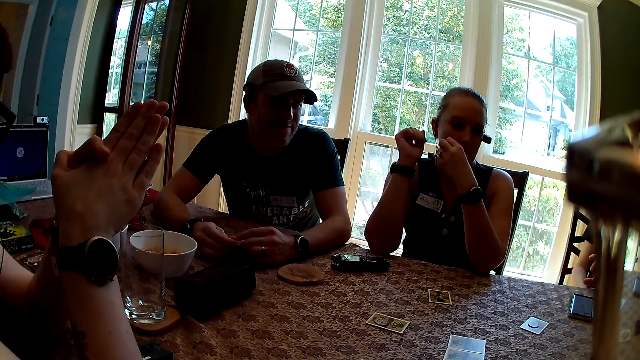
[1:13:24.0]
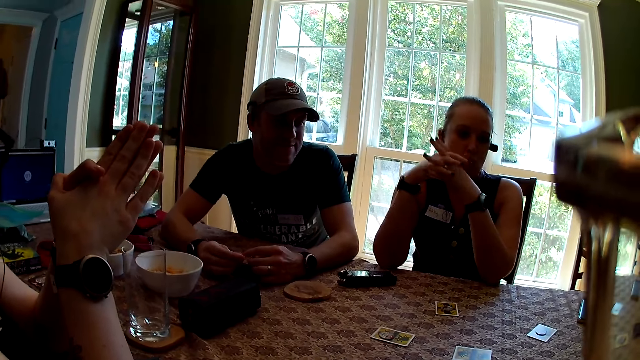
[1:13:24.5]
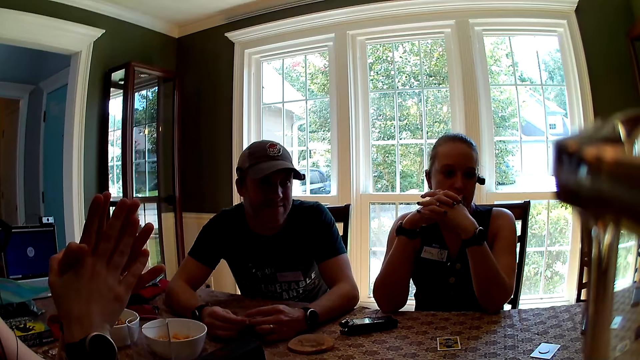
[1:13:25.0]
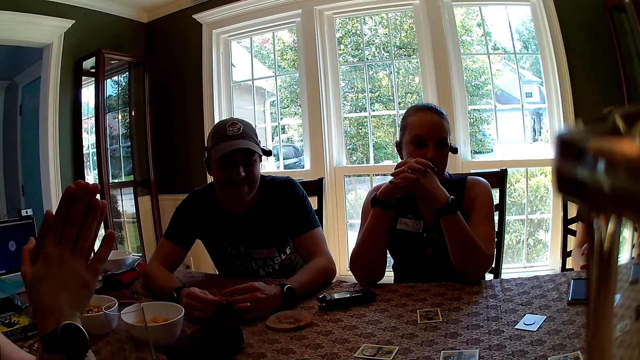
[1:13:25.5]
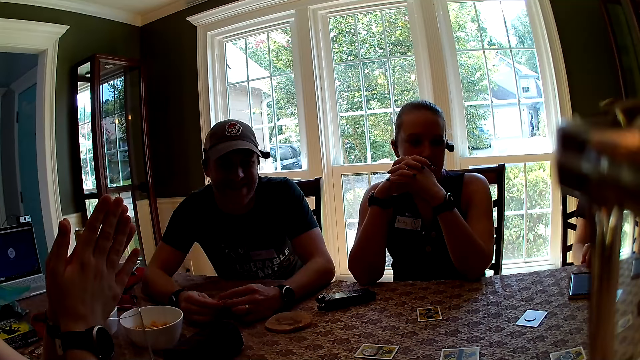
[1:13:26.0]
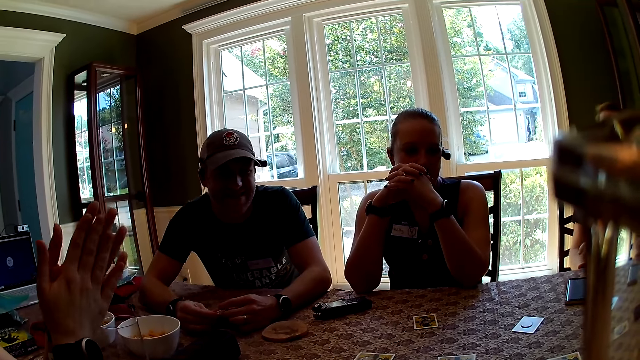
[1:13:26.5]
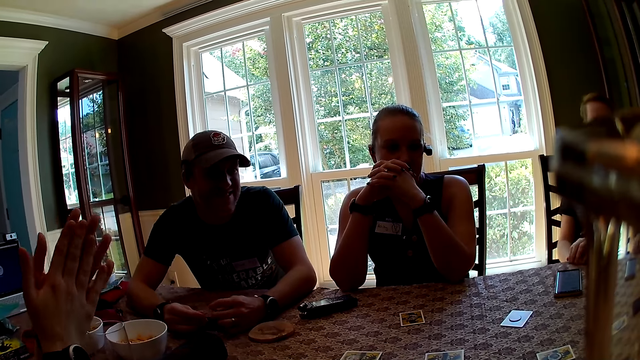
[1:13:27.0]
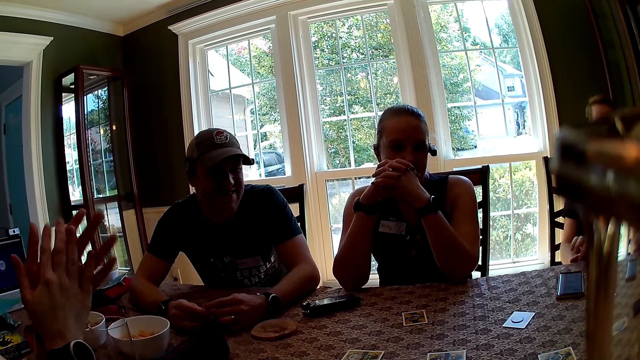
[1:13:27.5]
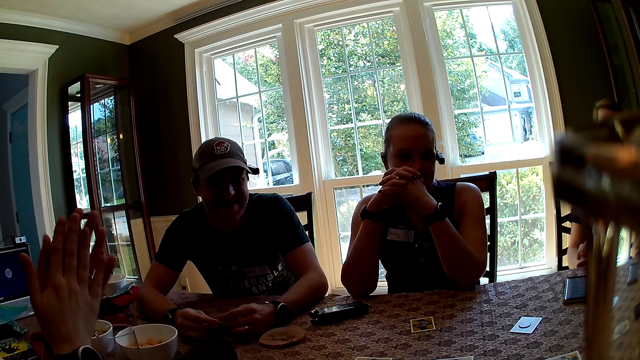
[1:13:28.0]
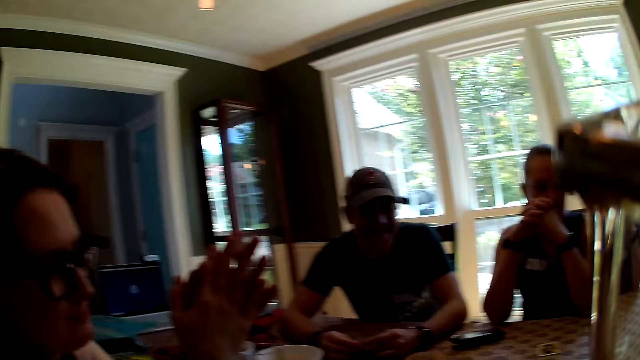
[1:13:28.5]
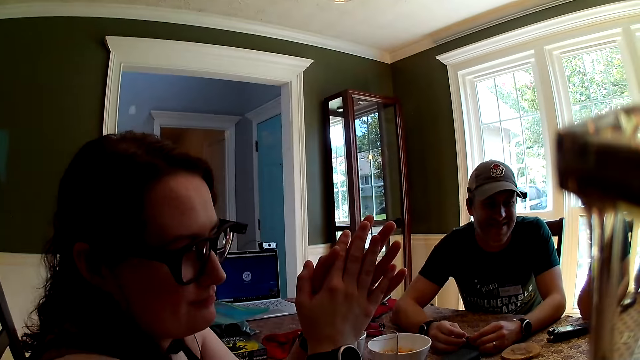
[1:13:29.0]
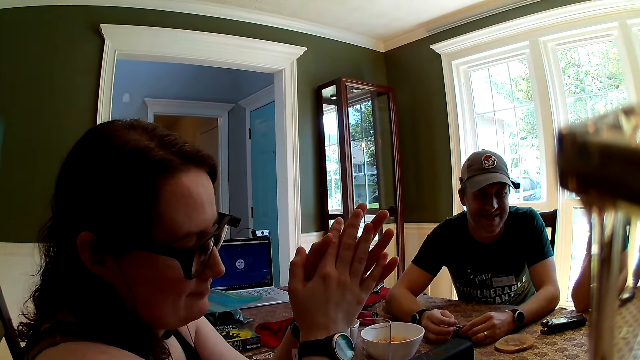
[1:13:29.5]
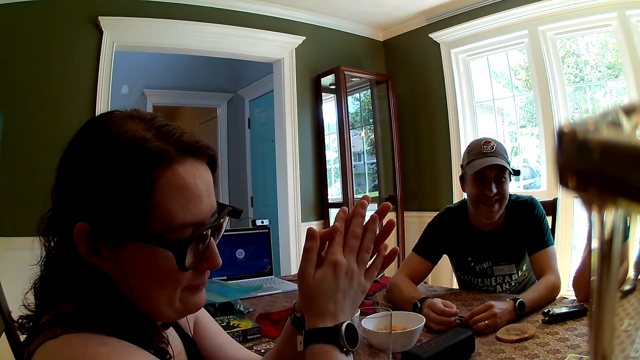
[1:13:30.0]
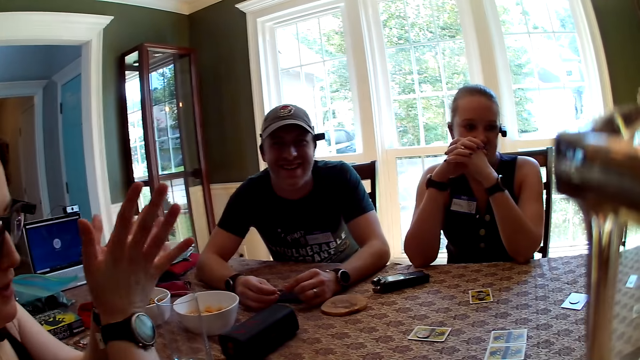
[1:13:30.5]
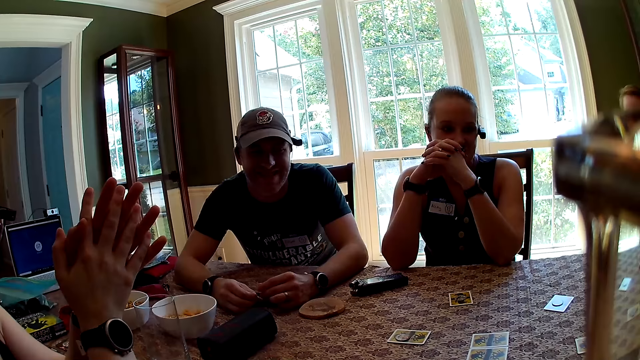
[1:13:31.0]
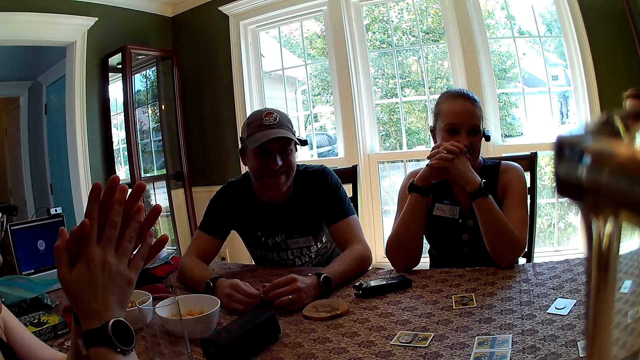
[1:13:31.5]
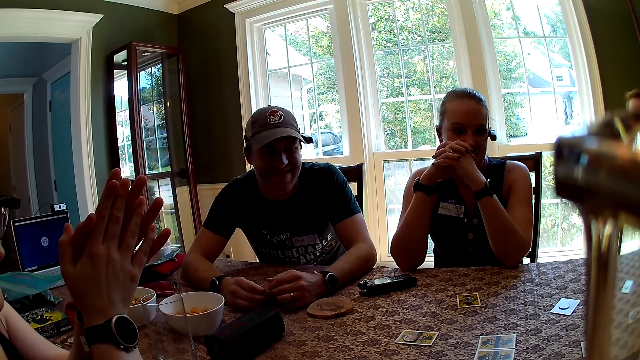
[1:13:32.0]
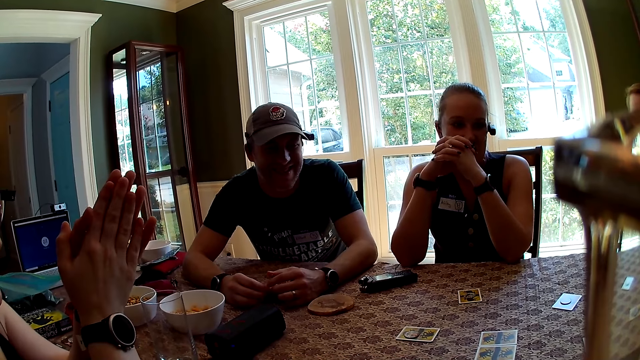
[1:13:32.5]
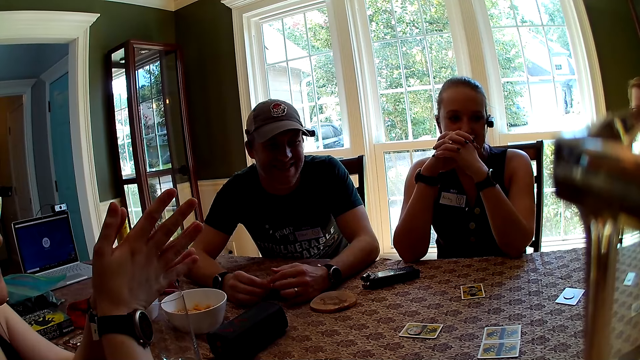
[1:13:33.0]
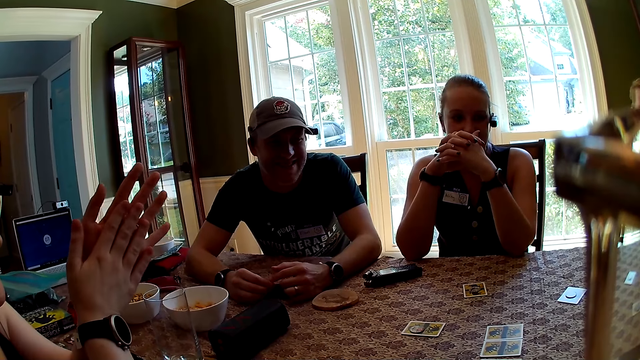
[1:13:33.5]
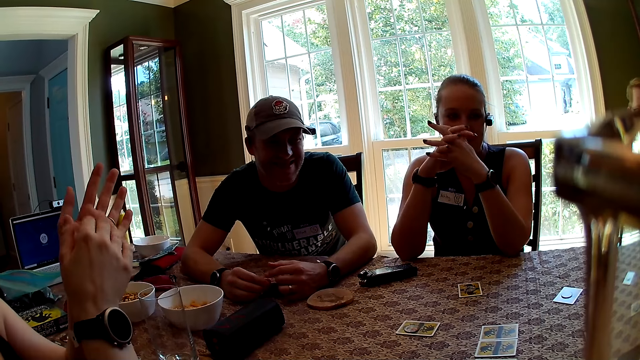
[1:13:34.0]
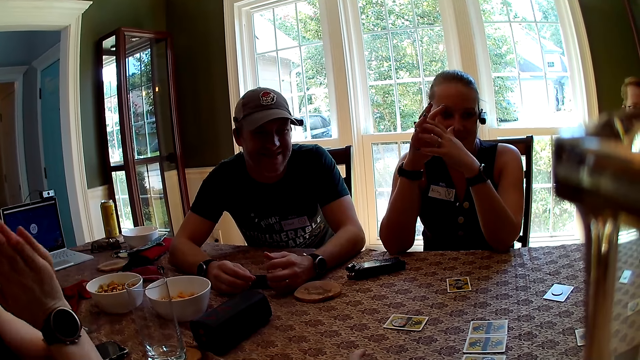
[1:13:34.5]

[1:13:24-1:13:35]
The camera wearer holds hands together. A man interacts with everyone. A woman claps both hands together. The camera wearer converses with a female. Another man taps the table with his right hand. The camera wearer turns towards the woman. The woman interacts with the camera wearer. The first man interacts with everyone.

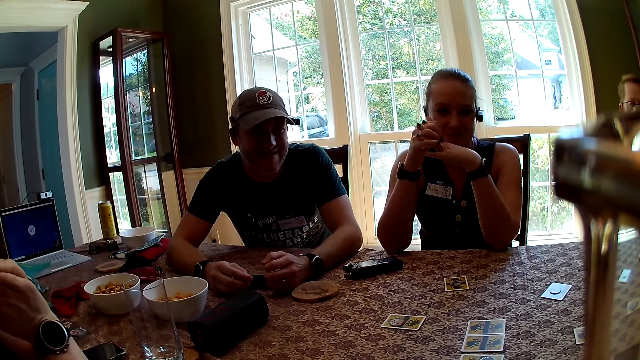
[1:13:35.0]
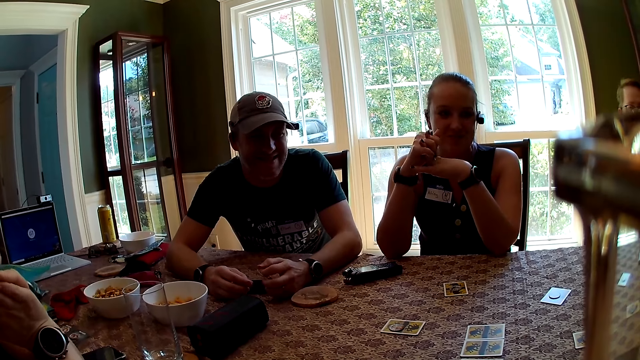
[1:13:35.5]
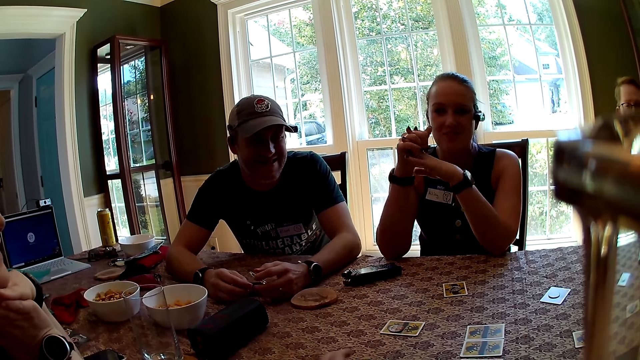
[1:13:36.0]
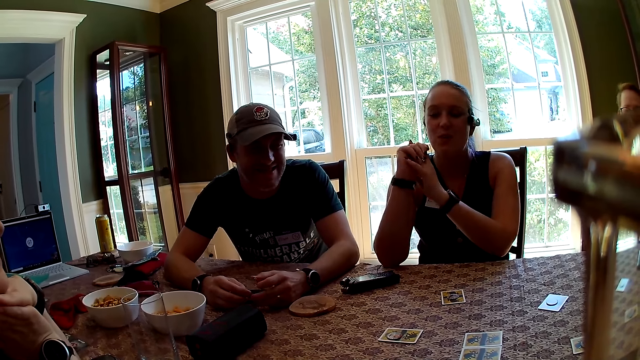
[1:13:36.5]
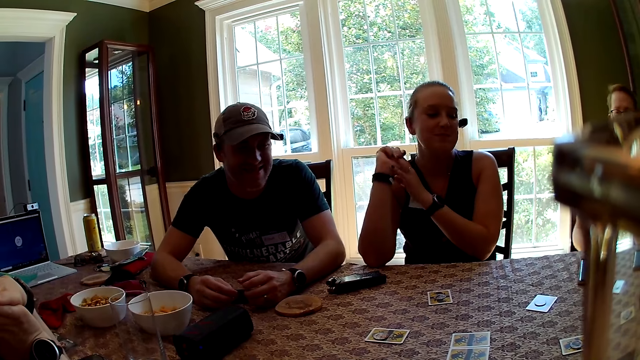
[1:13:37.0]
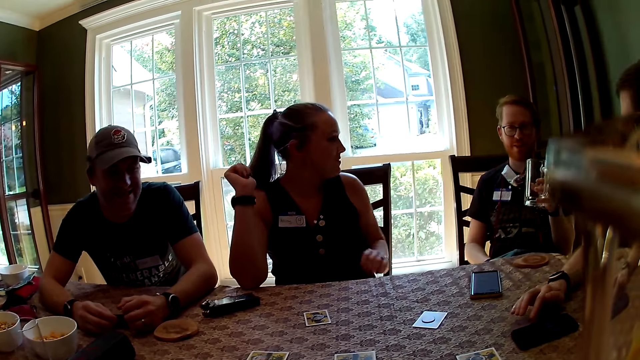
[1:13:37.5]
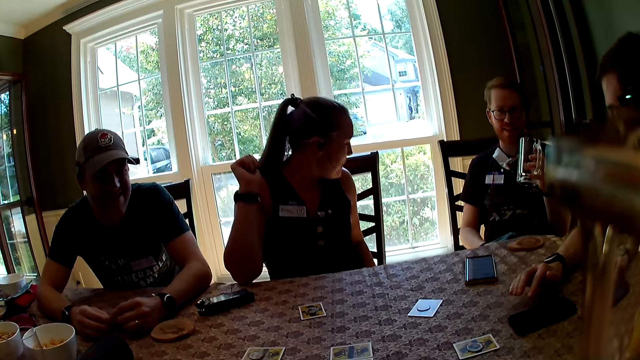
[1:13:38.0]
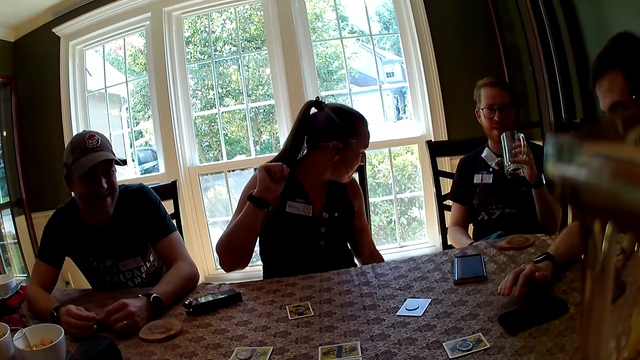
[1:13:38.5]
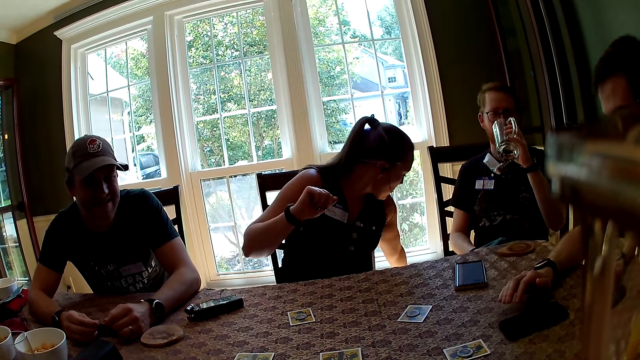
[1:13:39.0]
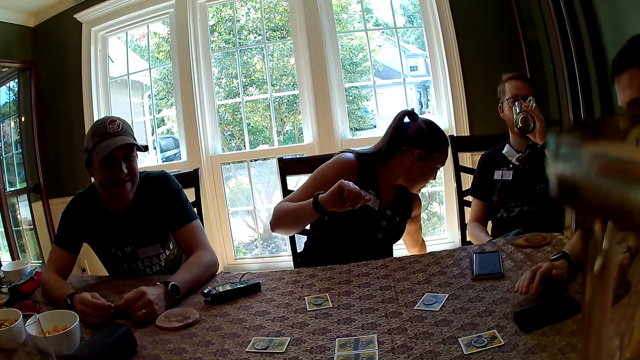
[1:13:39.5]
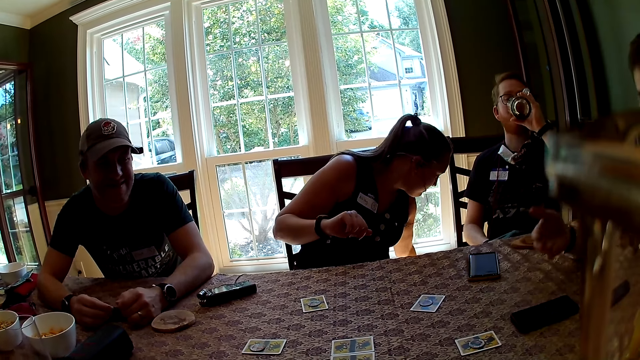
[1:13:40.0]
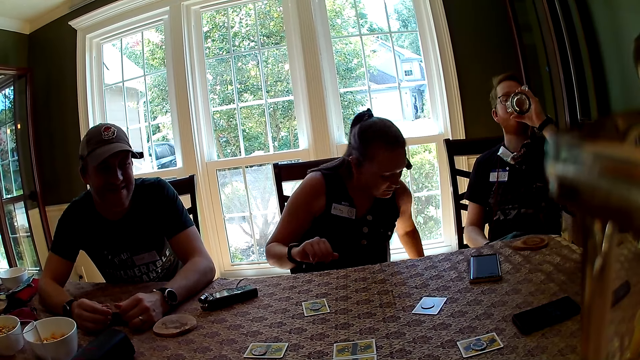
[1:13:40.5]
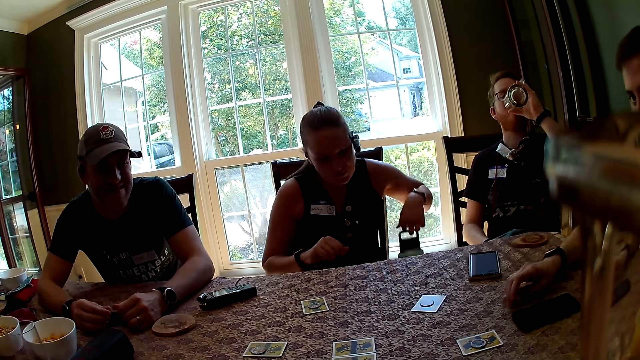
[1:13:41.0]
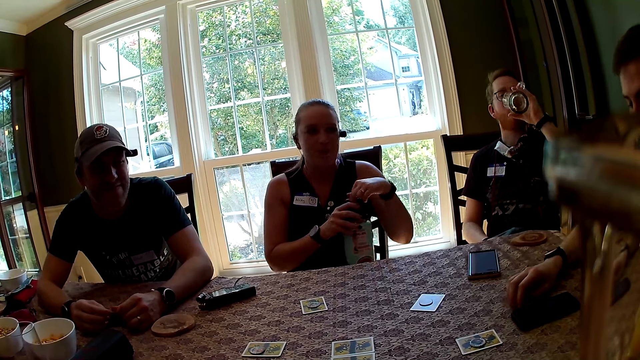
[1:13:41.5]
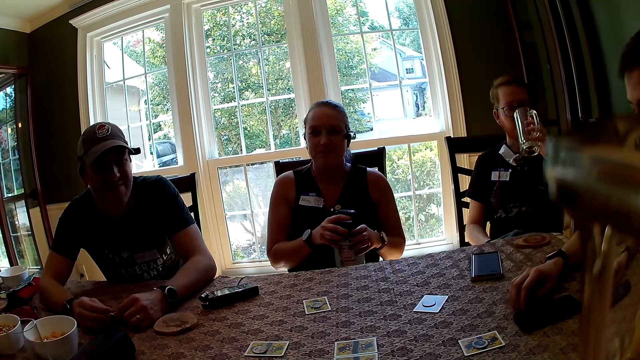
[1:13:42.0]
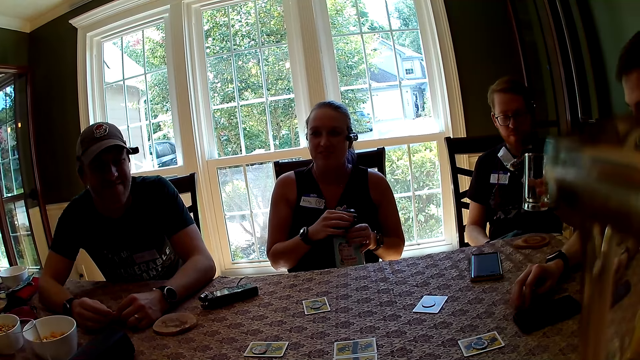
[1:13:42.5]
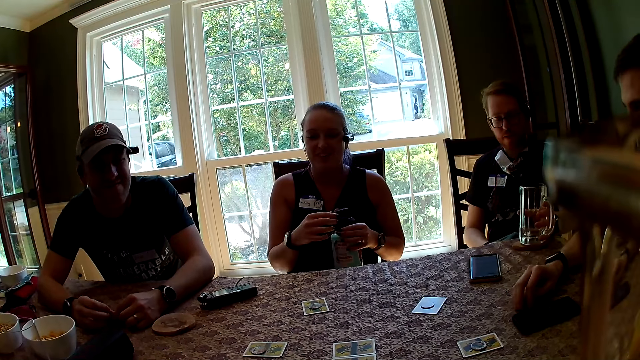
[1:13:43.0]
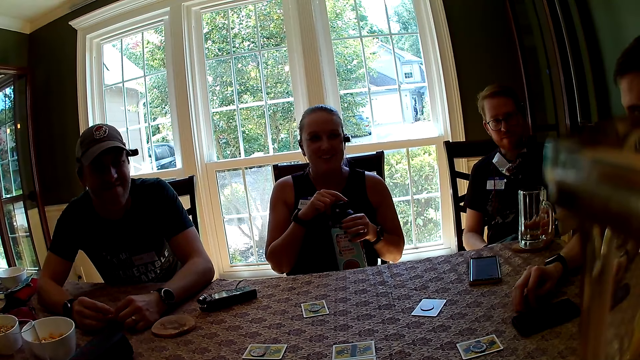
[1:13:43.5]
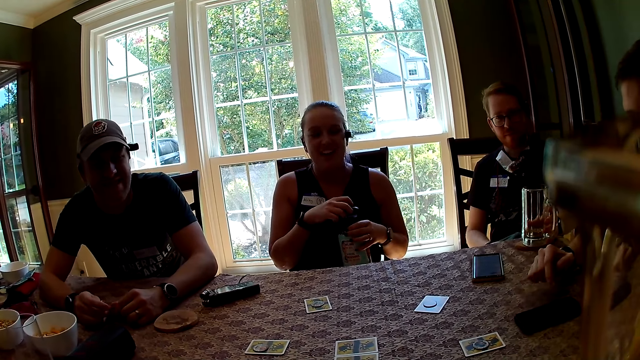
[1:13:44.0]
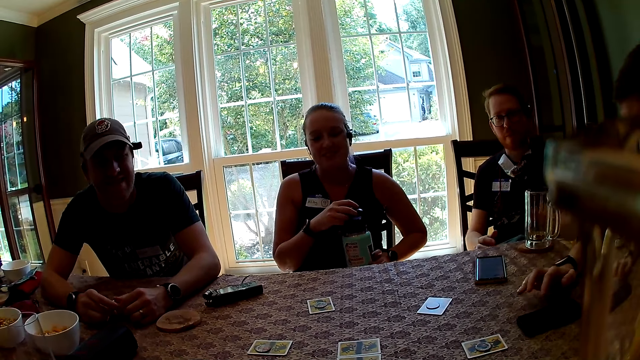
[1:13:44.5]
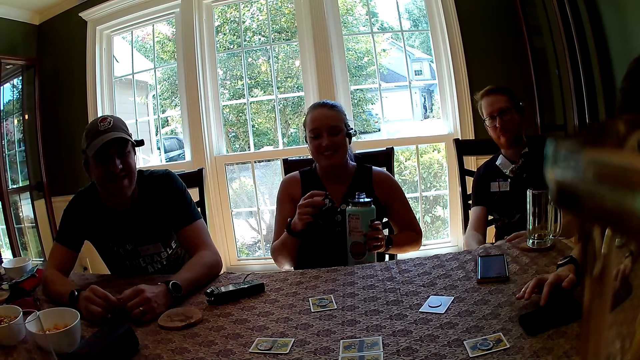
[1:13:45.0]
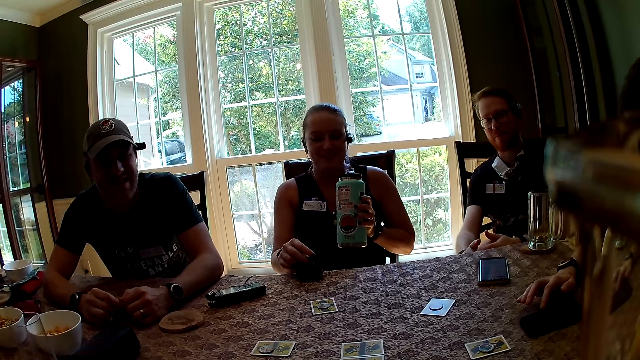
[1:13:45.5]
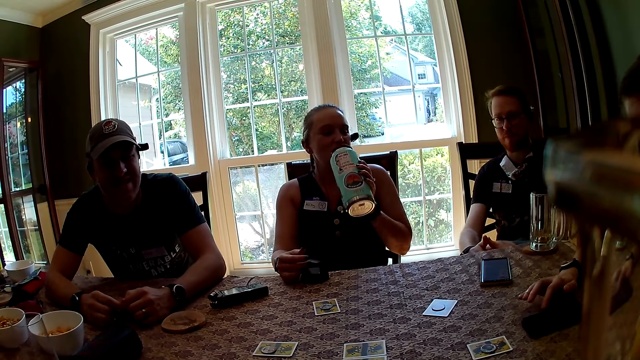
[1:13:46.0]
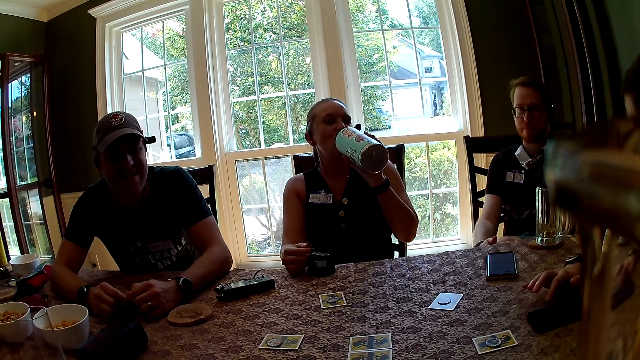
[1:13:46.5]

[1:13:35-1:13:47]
A woman interacts with everyone. A man interacts with everyone. The camera wearer converses with a female. The man holds a cup with his left hand. A male converses with the woman. The man drinks from the cup in his left hand. Another man removes his right hand from the table and drops his right hand on the table. The woman picks up a flask from the floor with her left hand, holds the flask with both hands, and places the flask on her lap with both hands. The other man interacts with everyone. The first man drops the cup on the table with his left hand. The woman opens the flask with both hands. The male operates the phone. The woman drops the flask lid on the table with her right hand. The woman drinks water from the flask in her left hand.
